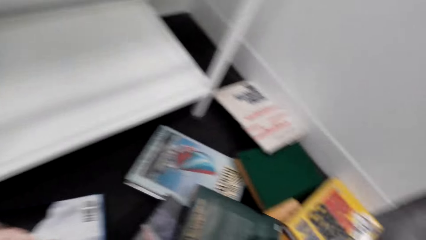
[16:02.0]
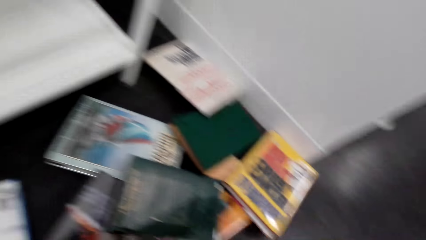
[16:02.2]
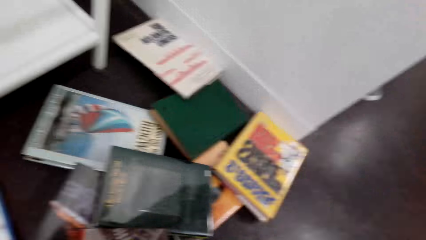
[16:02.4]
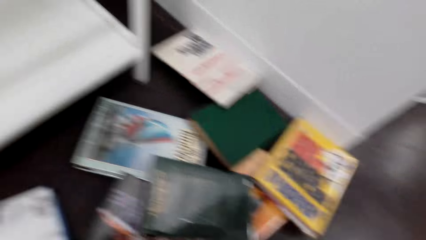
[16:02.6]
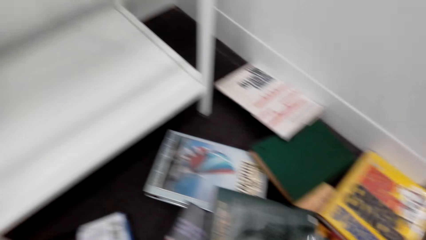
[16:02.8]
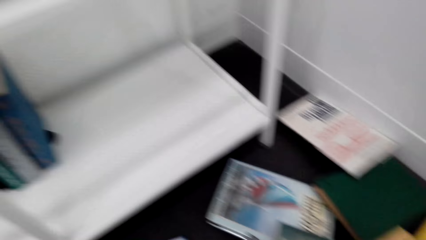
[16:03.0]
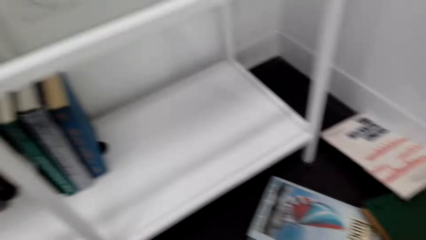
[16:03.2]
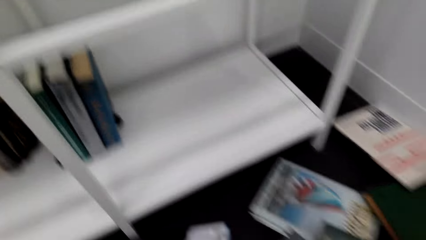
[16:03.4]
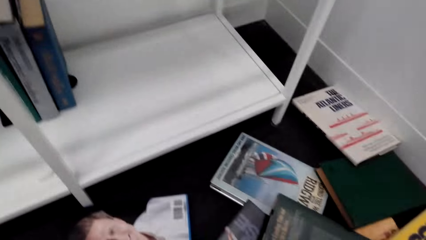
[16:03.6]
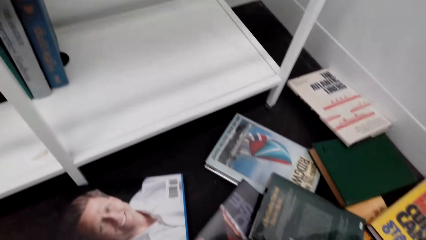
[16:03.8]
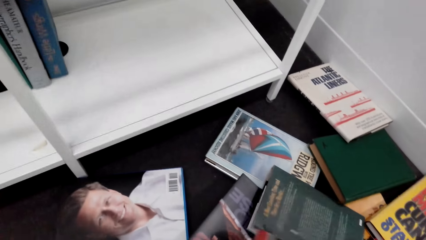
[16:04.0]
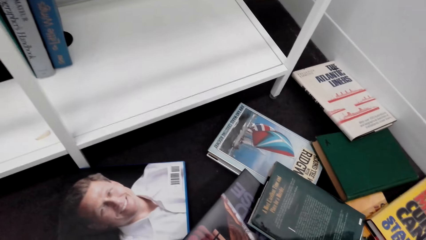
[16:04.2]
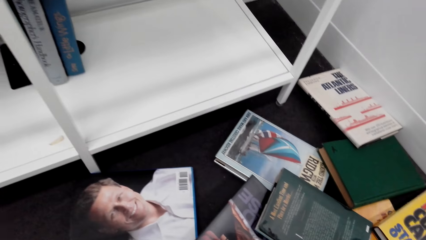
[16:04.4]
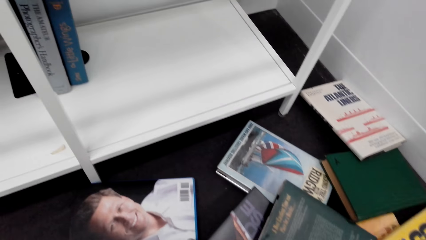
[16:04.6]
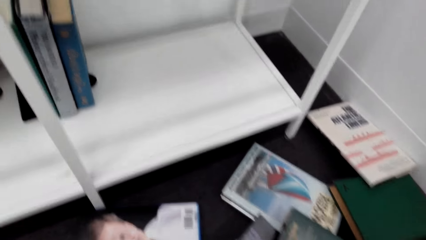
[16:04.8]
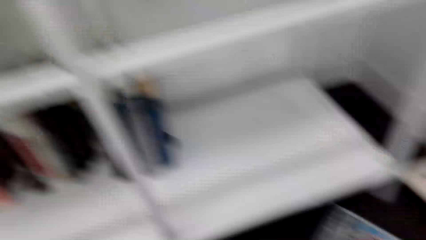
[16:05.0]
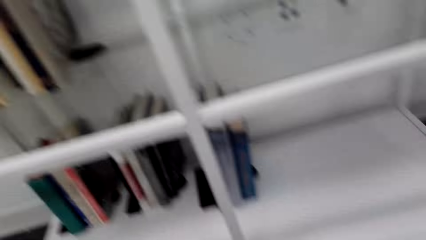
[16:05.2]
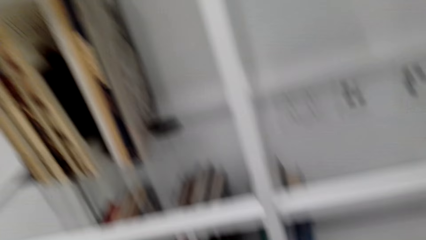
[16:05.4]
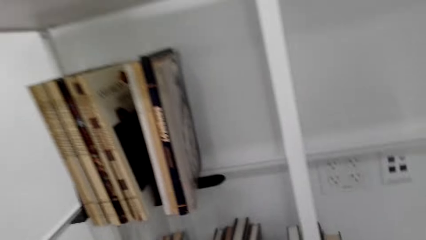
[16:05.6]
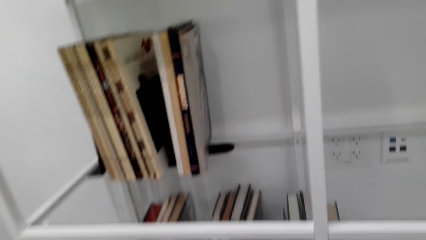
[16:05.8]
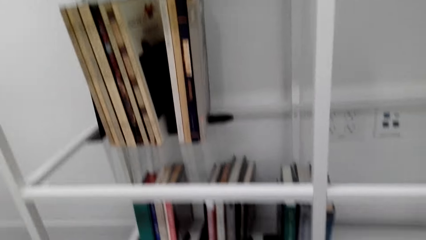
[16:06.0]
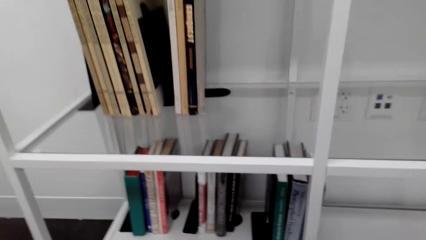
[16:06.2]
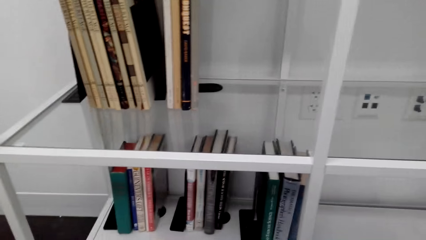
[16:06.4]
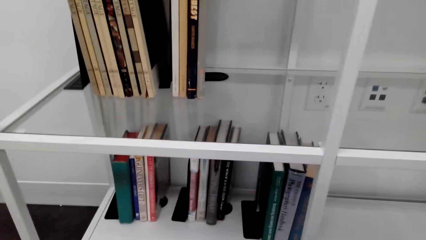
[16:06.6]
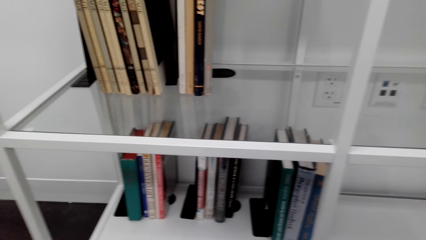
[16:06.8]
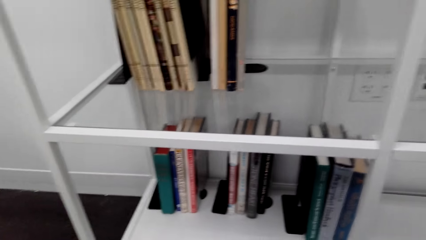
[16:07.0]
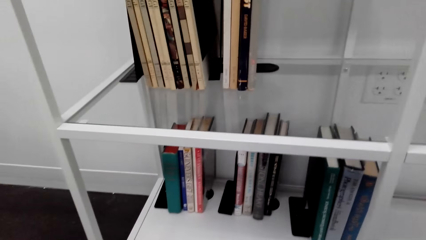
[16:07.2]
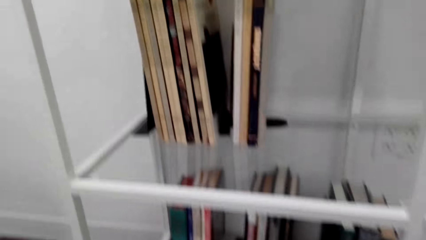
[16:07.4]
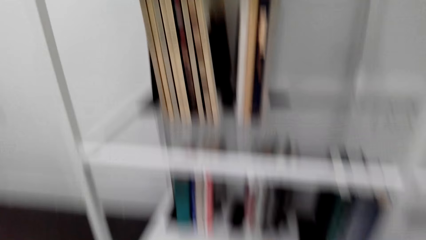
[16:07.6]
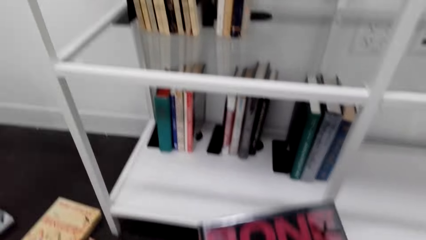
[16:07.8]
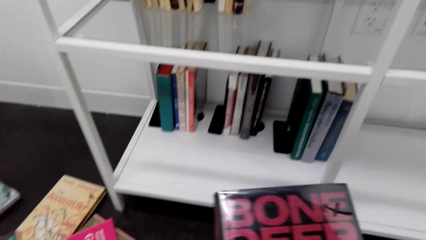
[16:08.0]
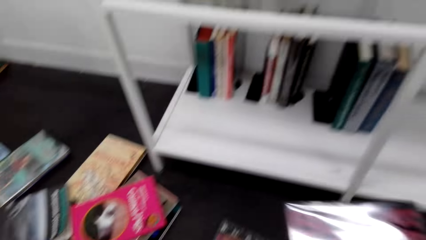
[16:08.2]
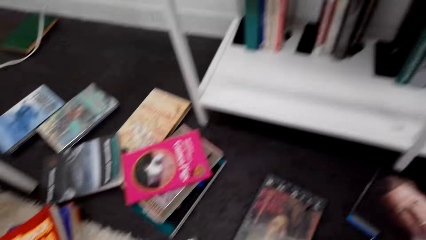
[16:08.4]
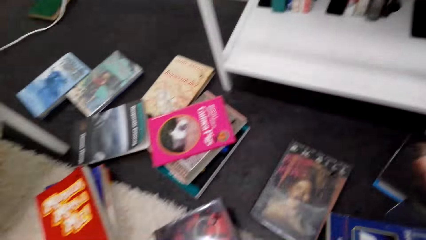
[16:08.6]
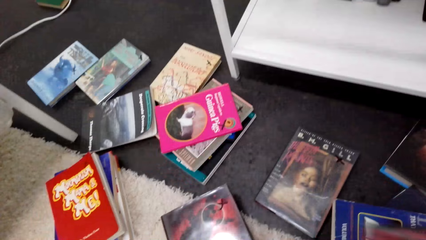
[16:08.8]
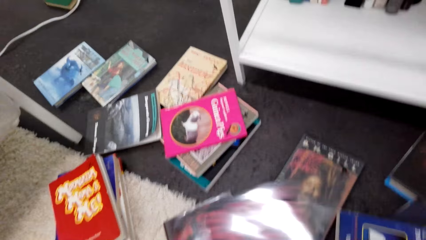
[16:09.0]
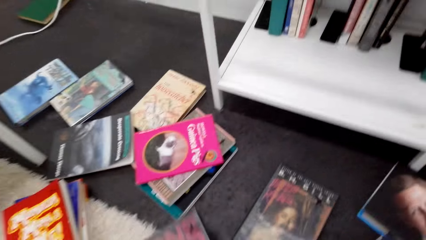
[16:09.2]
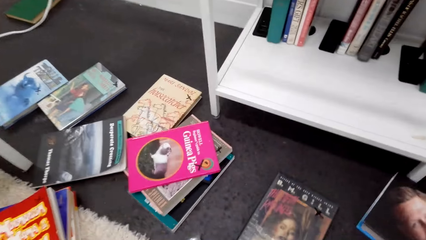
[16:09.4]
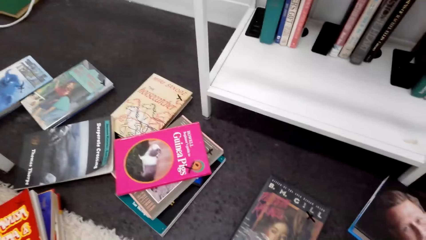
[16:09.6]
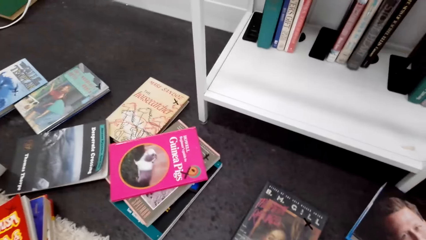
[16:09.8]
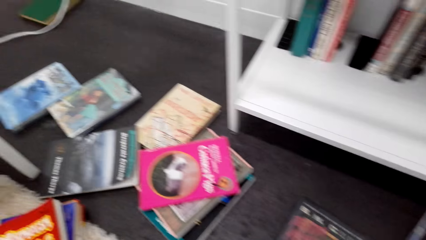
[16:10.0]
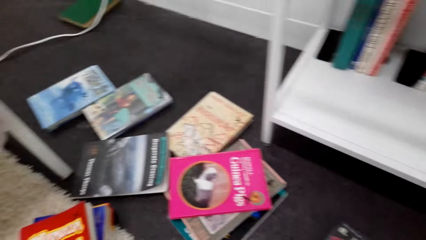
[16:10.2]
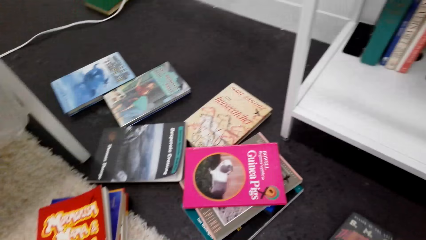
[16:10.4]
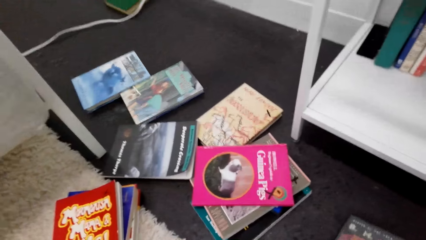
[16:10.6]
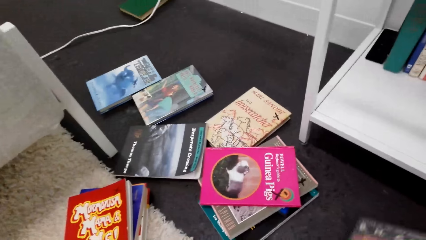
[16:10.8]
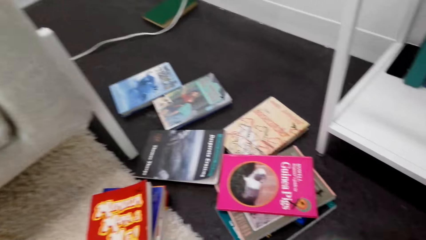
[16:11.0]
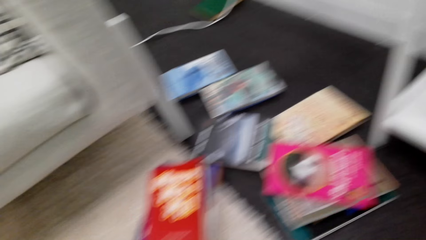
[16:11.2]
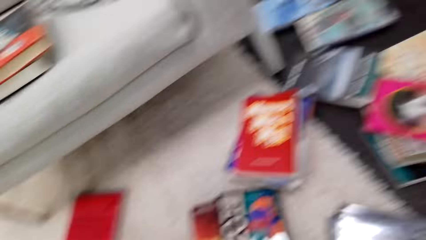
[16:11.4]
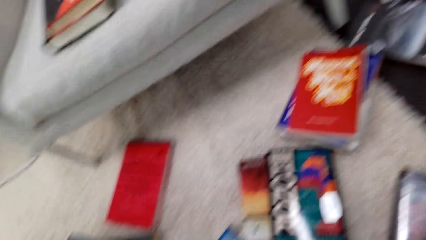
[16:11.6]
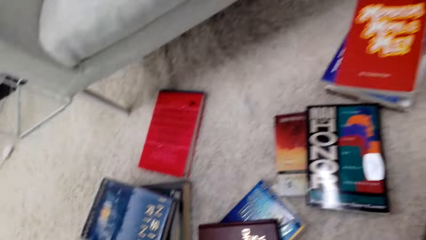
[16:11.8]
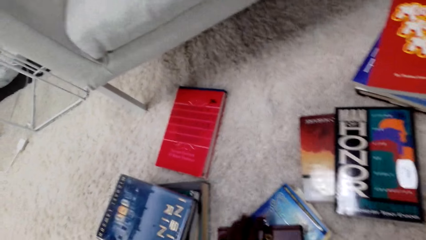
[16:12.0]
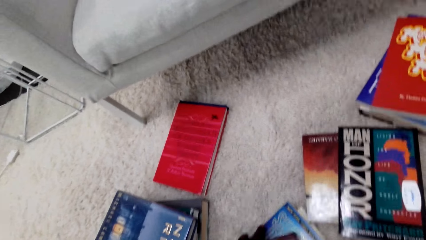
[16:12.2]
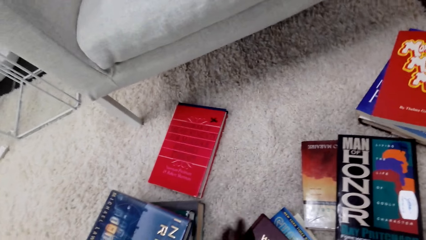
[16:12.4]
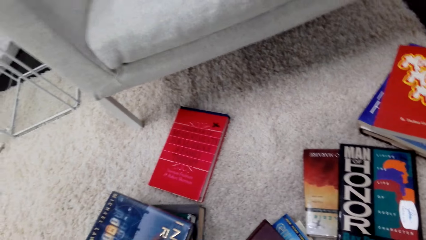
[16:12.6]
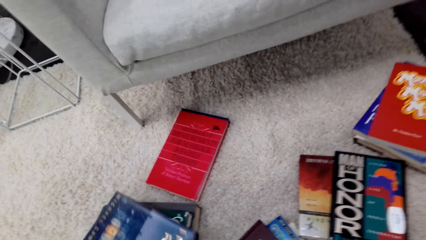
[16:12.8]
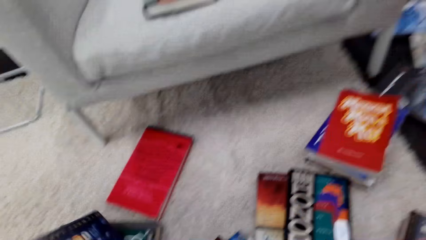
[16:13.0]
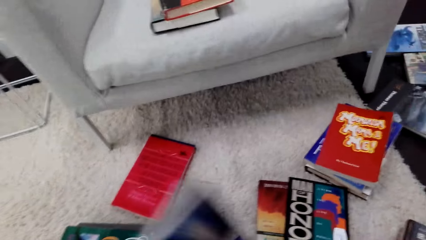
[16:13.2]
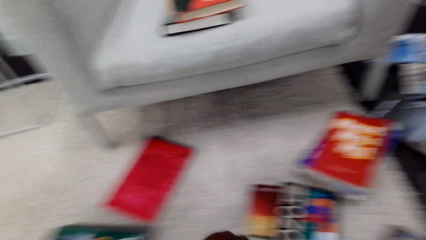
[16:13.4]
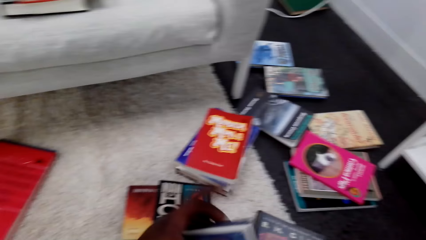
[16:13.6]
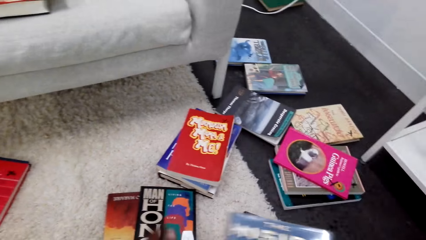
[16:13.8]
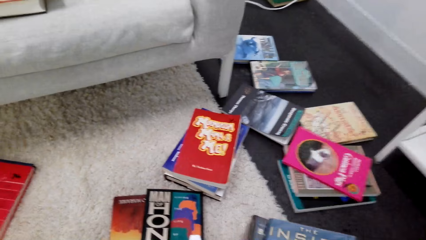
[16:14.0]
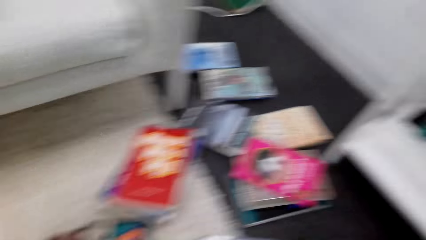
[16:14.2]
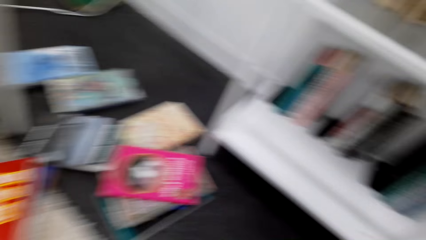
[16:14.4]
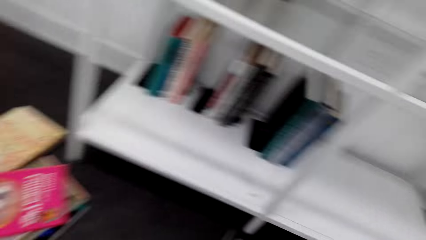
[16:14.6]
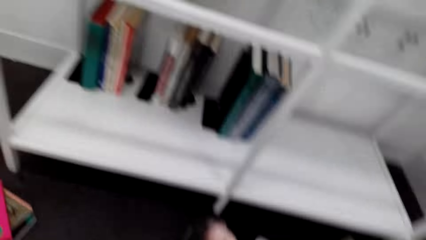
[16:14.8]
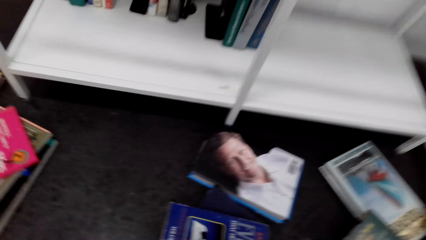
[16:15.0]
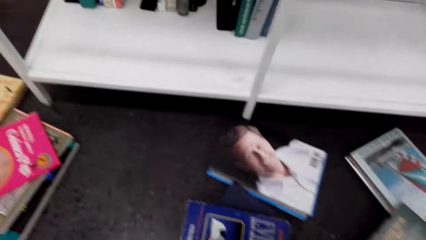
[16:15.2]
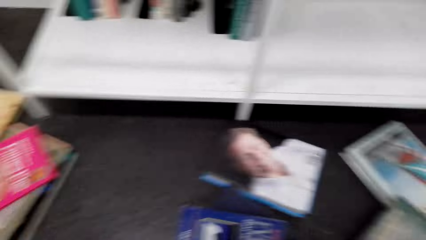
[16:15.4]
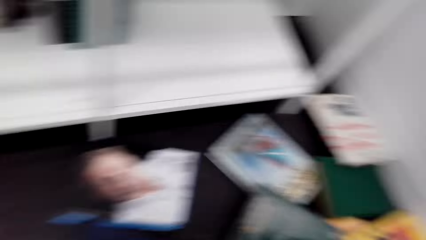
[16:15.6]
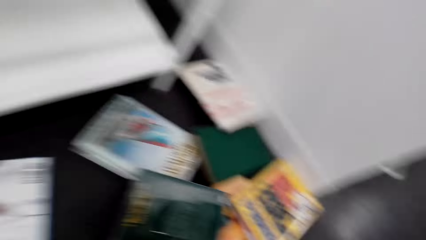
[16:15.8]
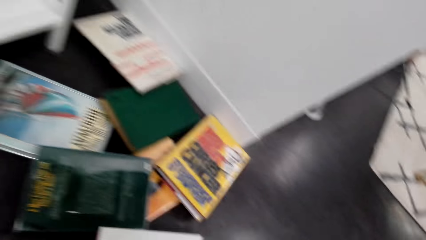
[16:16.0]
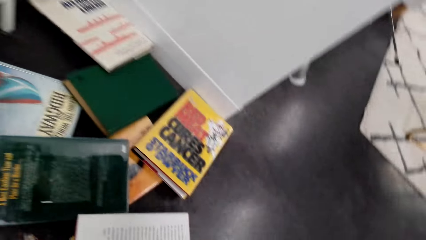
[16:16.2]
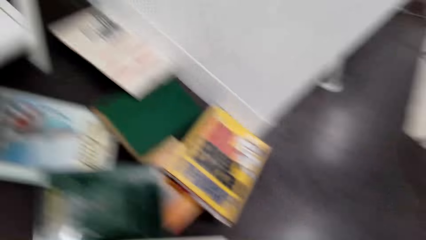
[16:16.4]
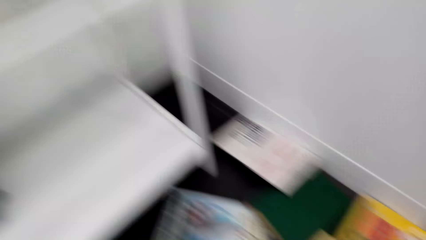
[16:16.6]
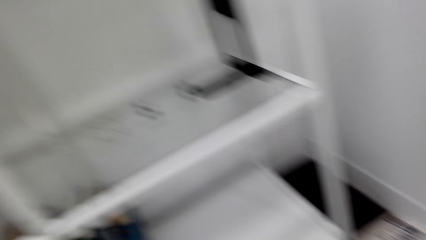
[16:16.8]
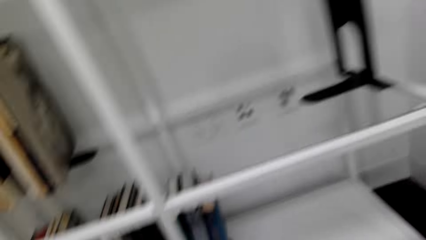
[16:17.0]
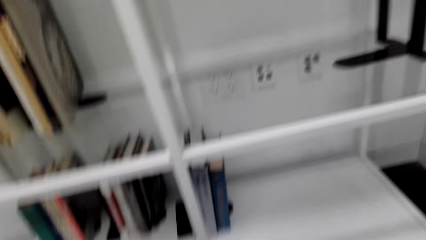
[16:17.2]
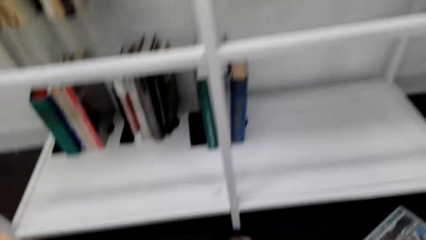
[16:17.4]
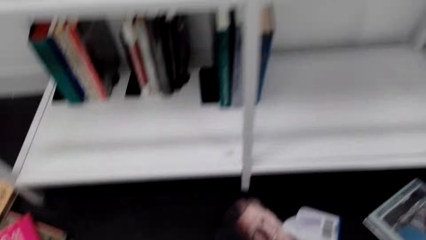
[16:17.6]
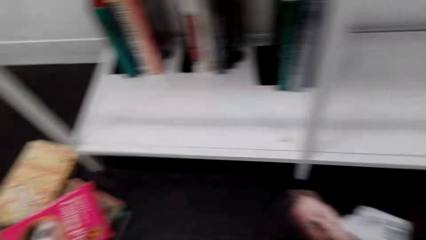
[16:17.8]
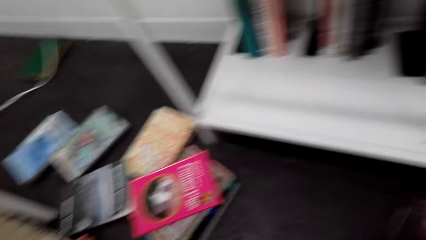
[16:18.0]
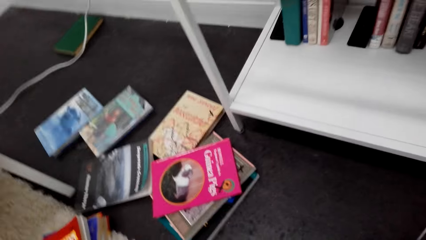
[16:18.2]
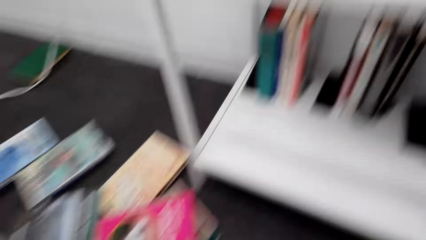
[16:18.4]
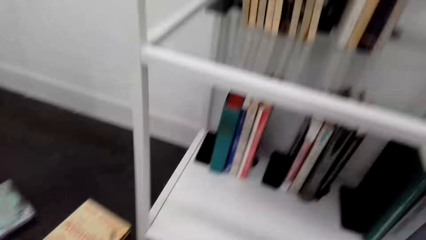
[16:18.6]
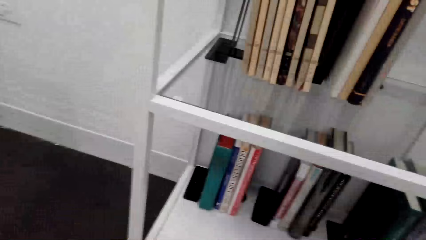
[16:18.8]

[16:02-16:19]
The camera wearer looks around. They pick books from the floor.
